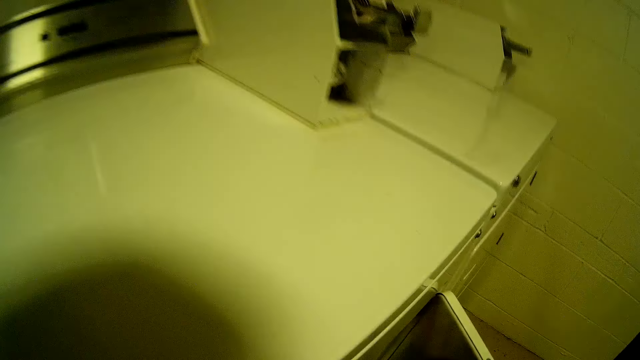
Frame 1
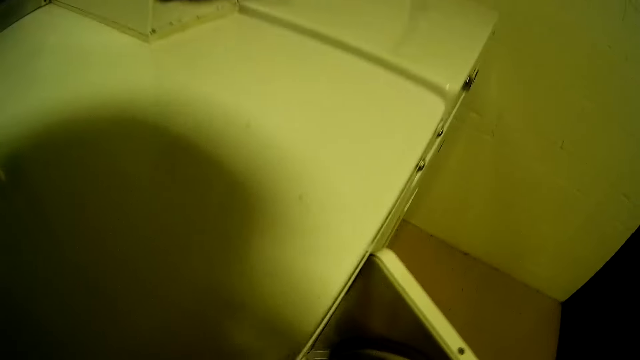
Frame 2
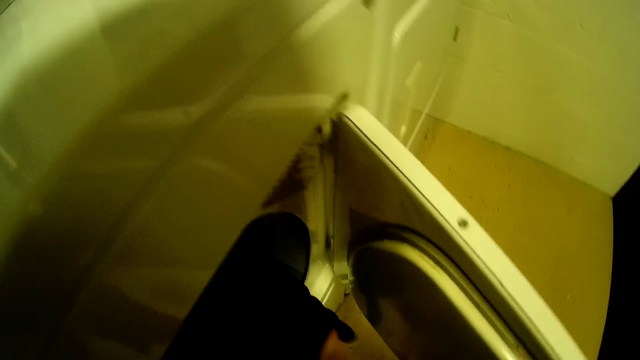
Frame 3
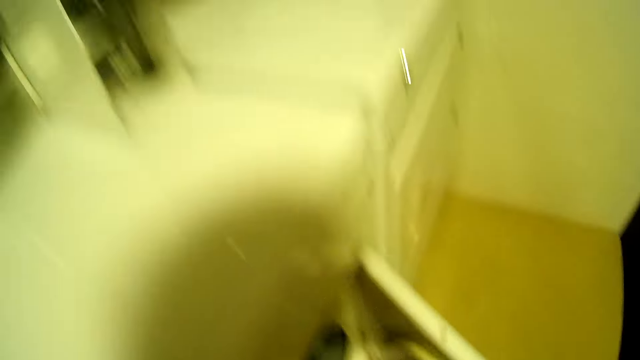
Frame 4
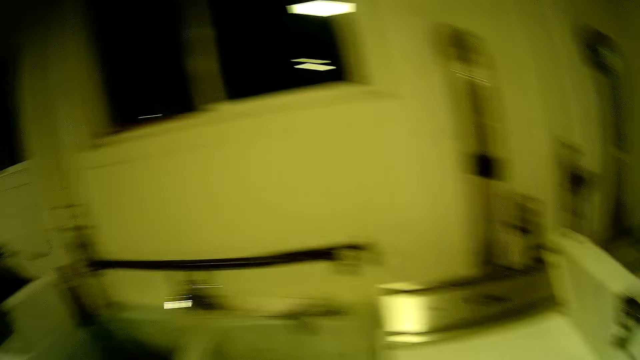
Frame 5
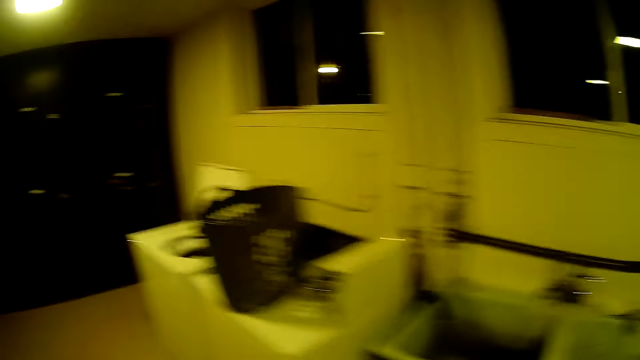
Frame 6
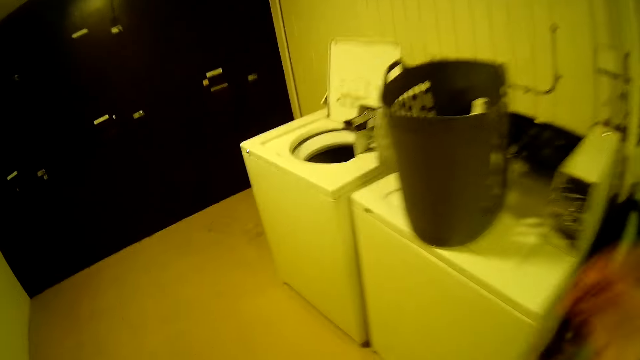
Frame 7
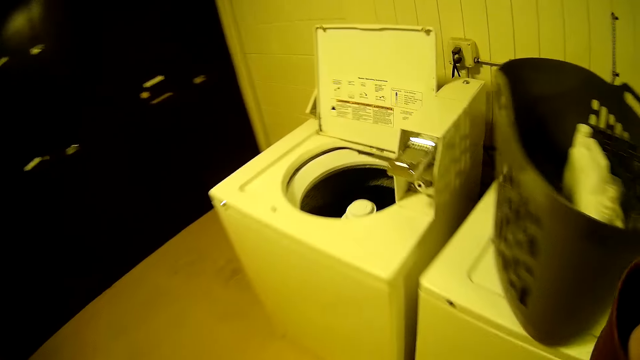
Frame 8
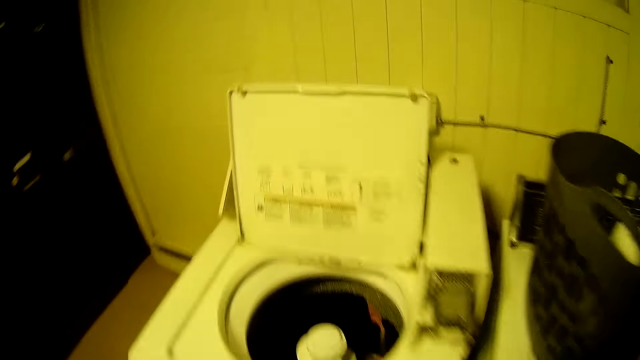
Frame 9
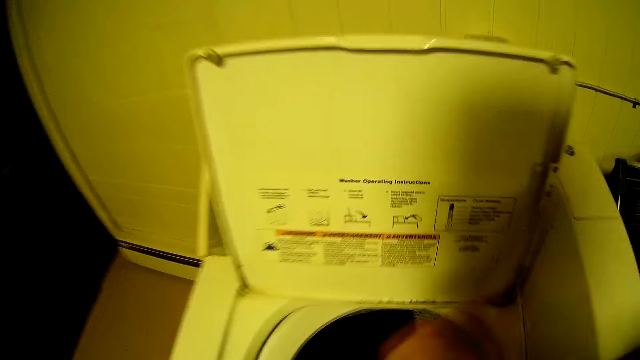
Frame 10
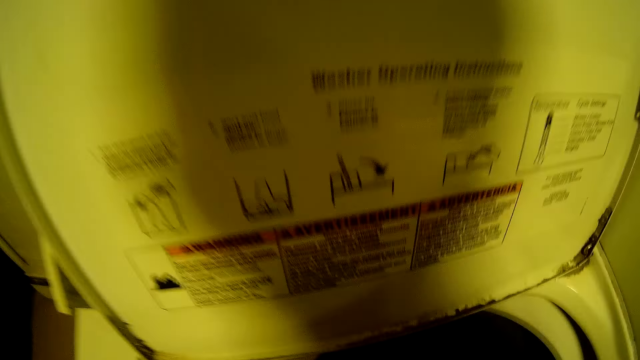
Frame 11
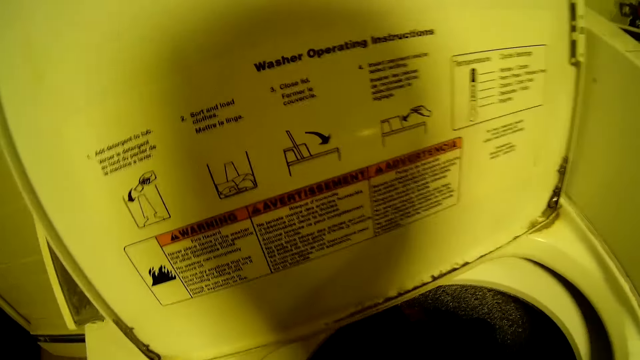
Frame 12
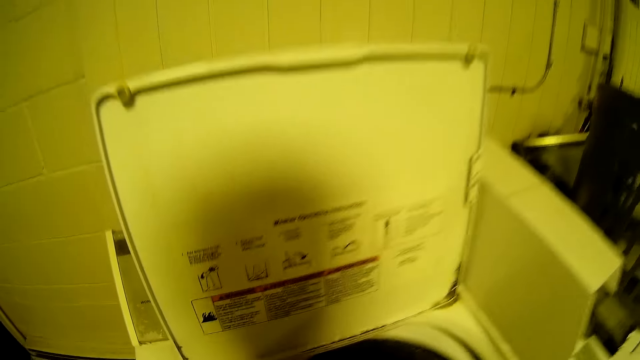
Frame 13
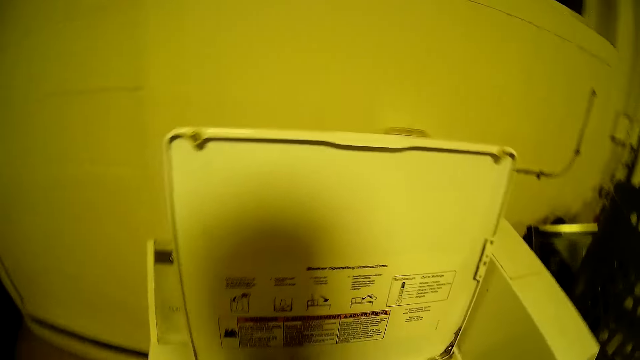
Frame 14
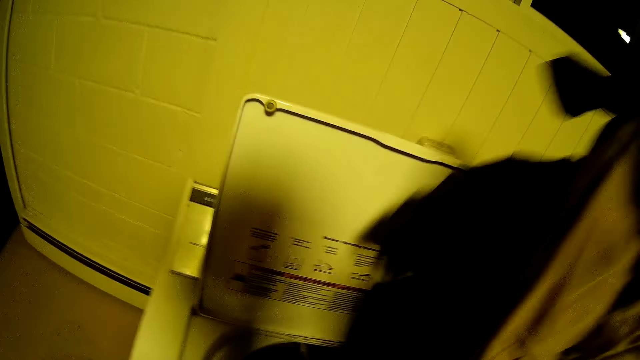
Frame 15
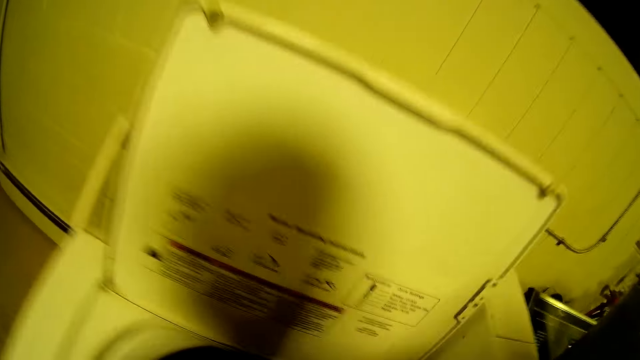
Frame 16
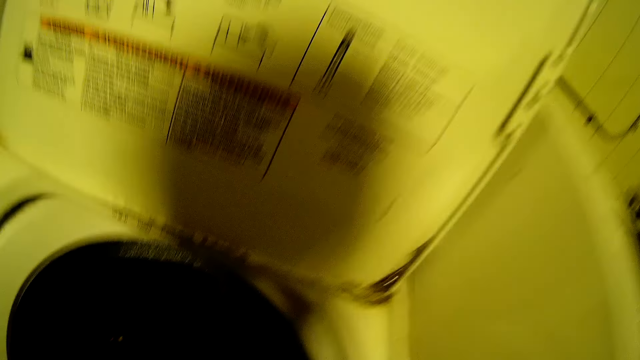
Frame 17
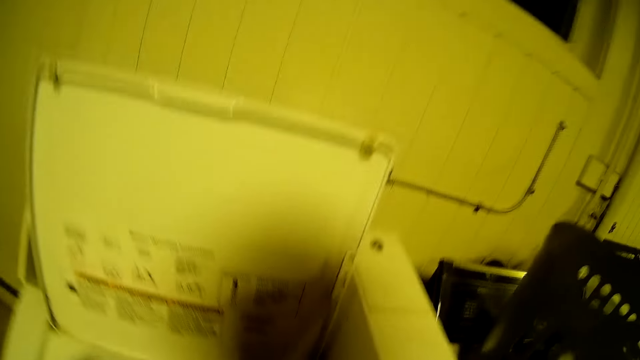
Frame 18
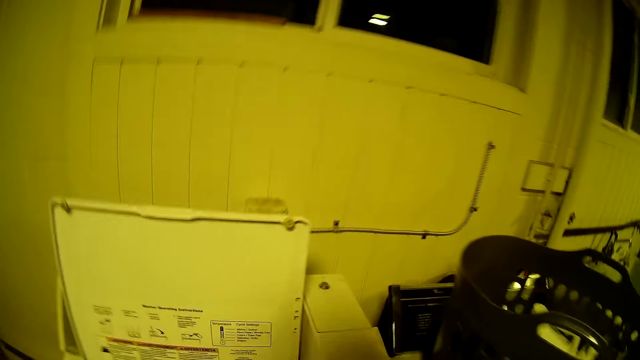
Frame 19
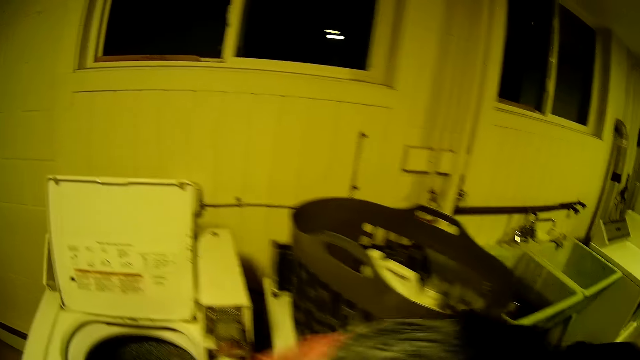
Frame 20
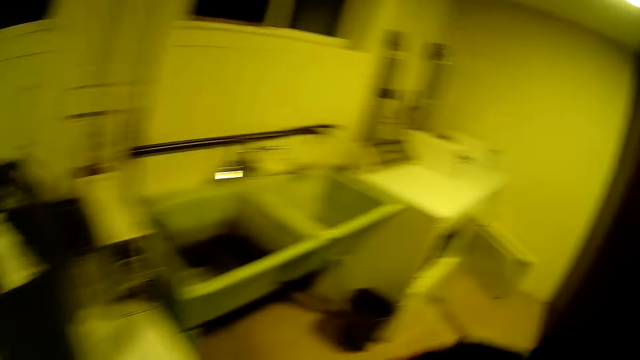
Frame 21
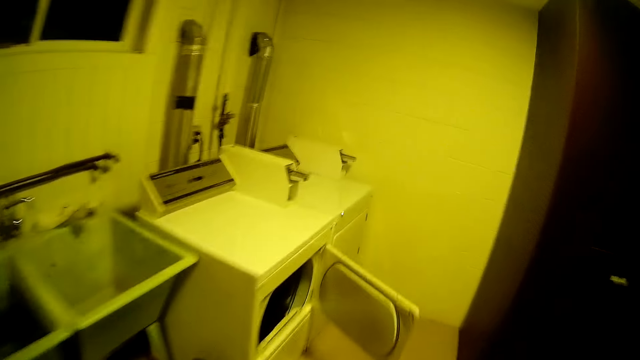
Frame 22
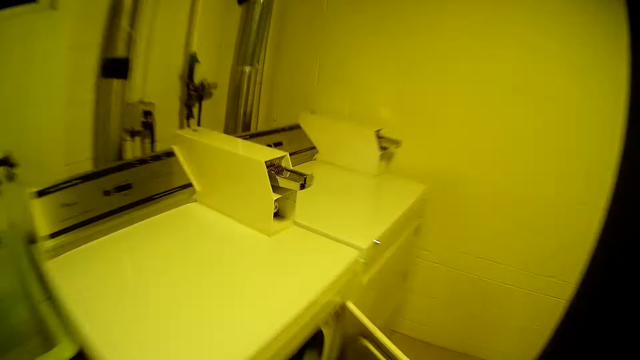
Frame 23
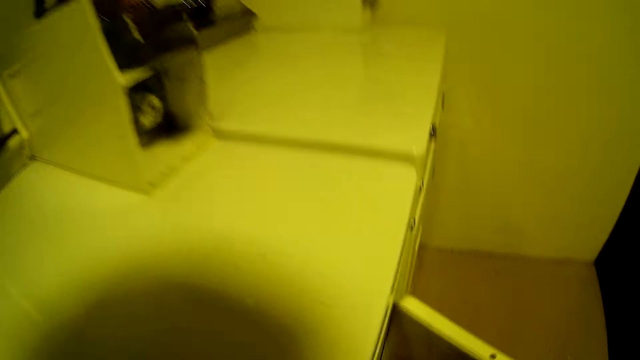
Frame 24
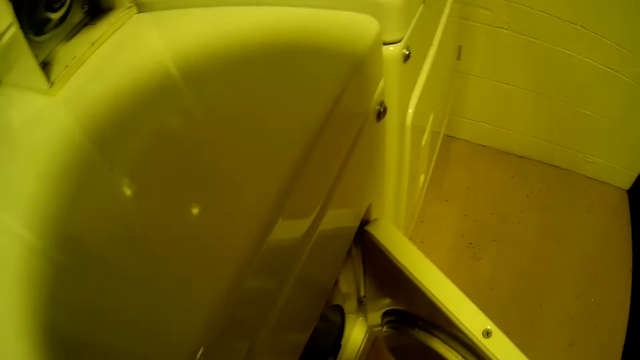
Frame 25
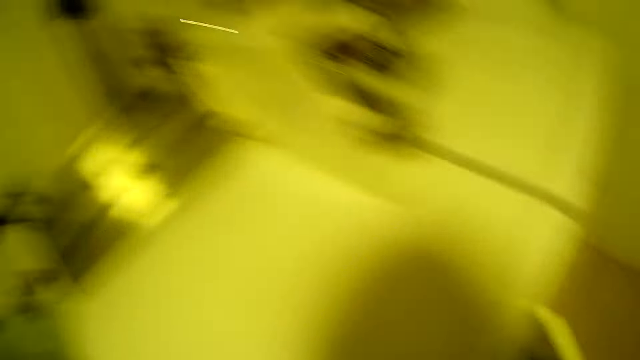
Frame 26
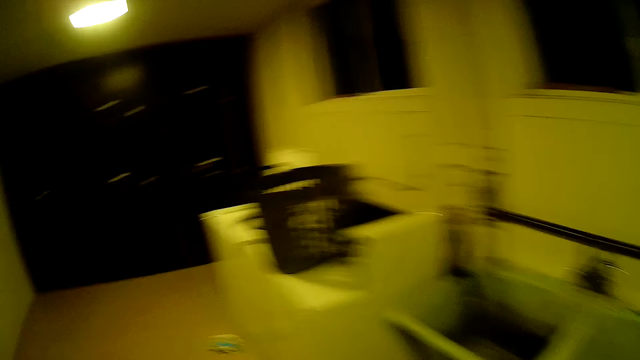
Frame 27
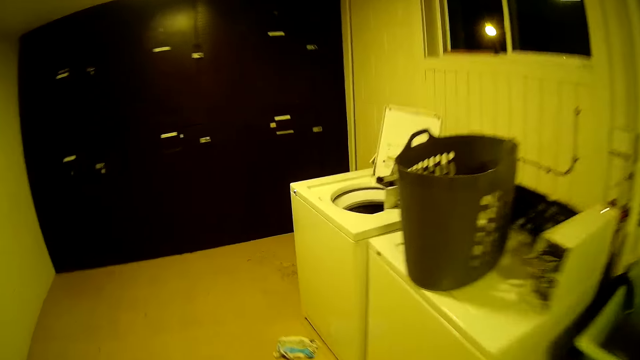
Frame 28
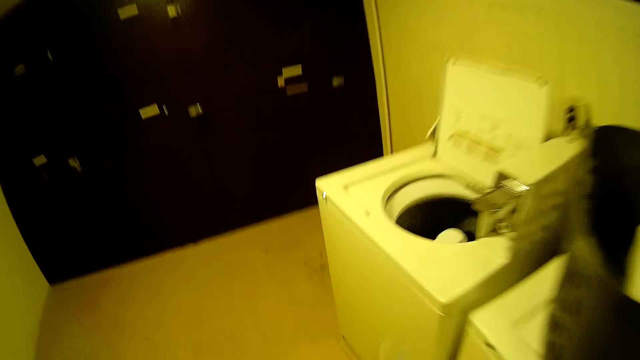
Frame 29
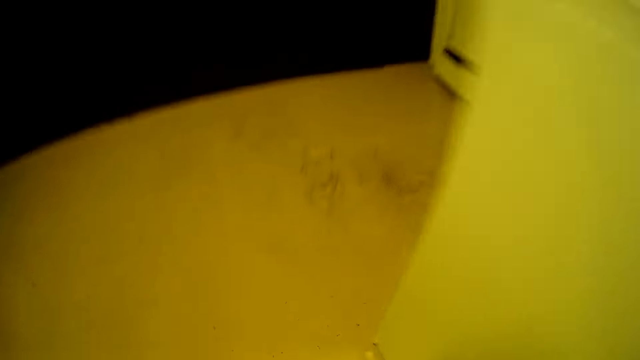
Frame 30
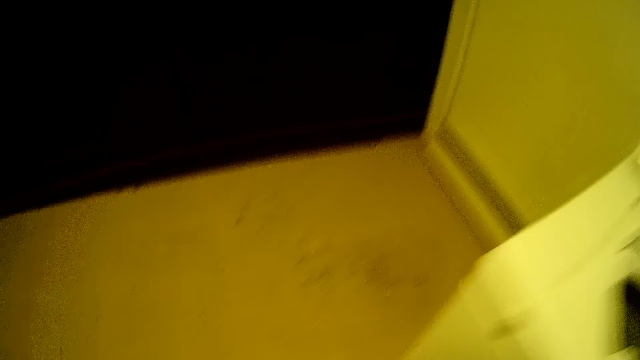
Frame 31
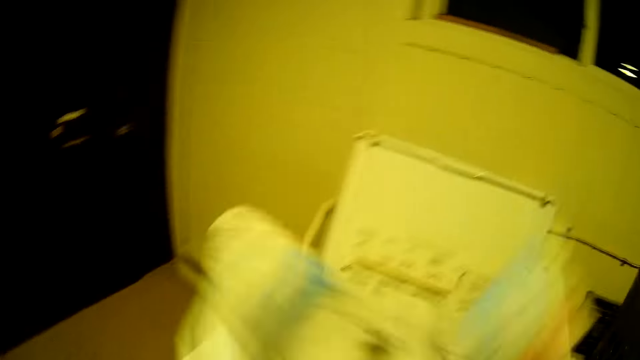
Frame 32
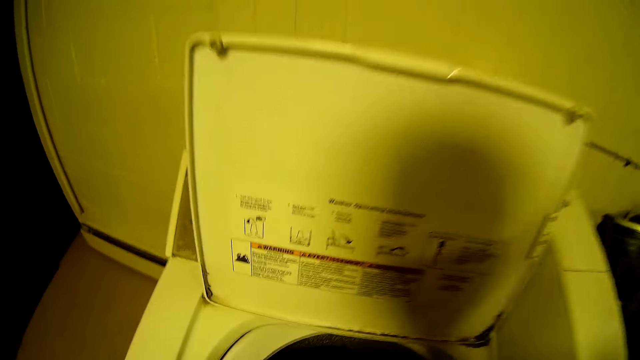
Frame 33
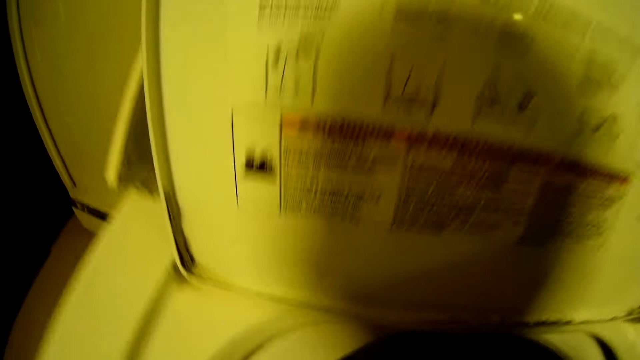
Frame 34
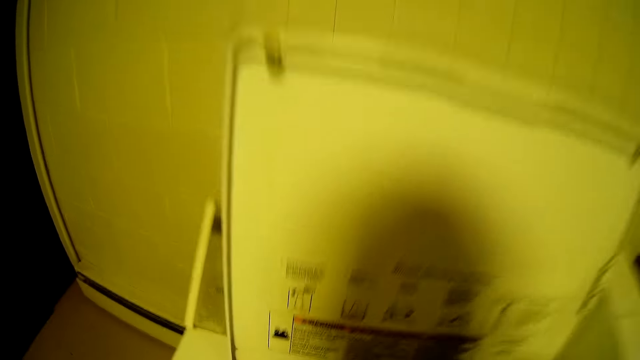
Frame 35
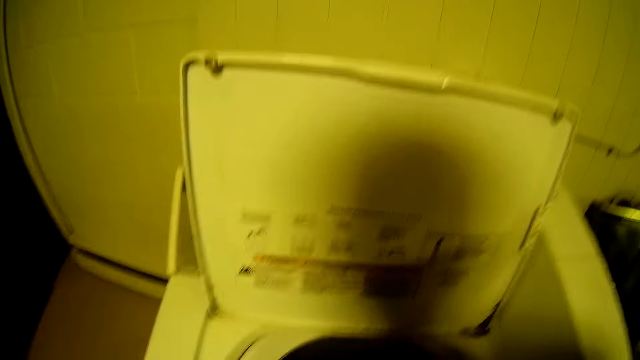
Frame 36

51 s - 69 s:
The camera wearer puts the pieces of clothes in the first washing machine. They move towards the washing machine on the left side. They remove the clothes from the washing machine on the left side. They move to the right side of the laundry room. They put the pieces of clothes in the first washing machine. They move to the left side of the laundry room. They pick a piece of clothing from the floor. They remove the clothes from the washing machine on the left side.
